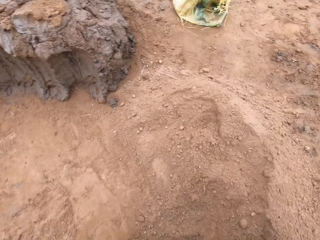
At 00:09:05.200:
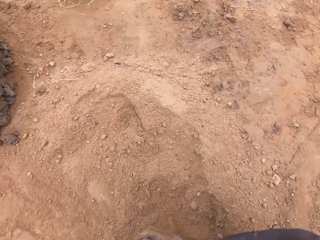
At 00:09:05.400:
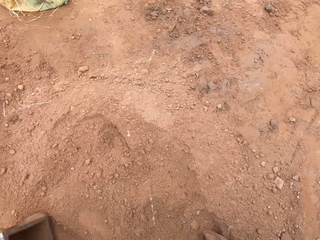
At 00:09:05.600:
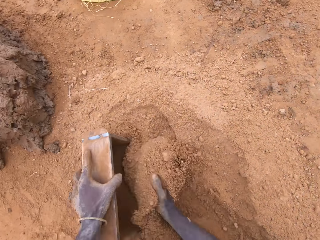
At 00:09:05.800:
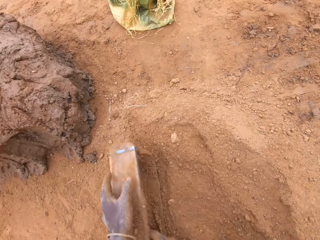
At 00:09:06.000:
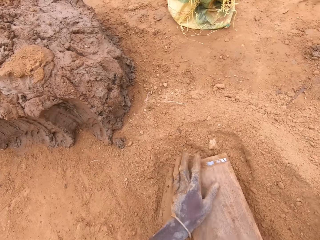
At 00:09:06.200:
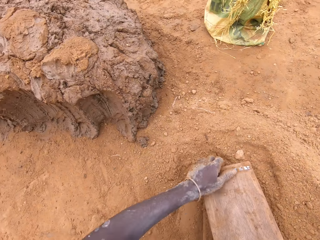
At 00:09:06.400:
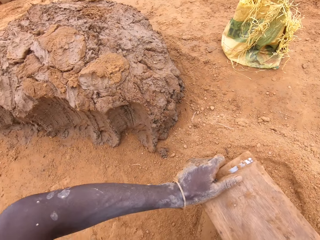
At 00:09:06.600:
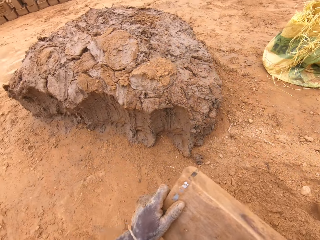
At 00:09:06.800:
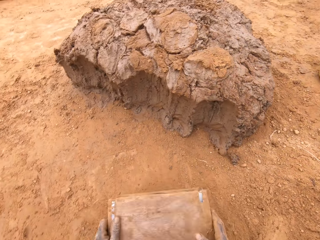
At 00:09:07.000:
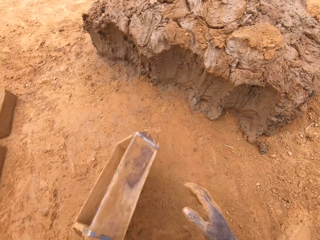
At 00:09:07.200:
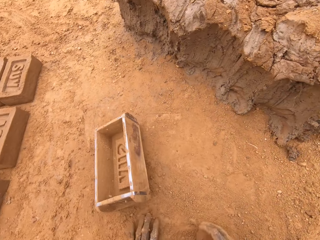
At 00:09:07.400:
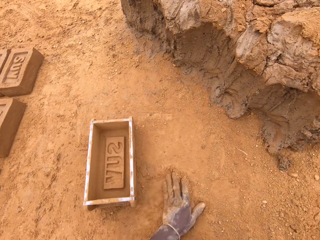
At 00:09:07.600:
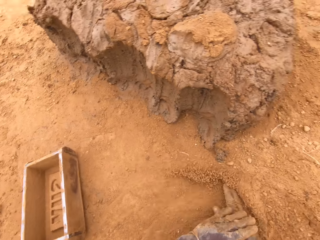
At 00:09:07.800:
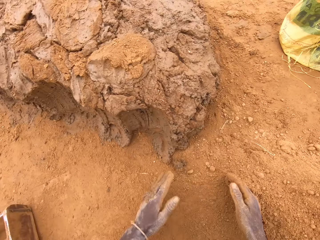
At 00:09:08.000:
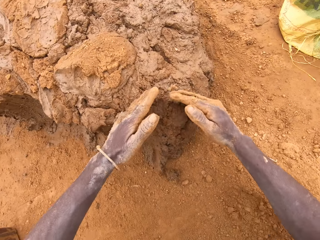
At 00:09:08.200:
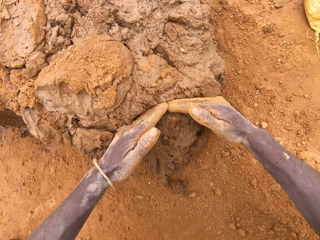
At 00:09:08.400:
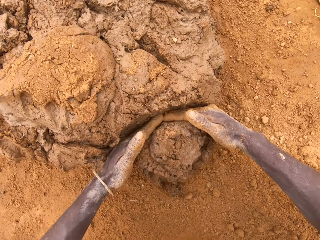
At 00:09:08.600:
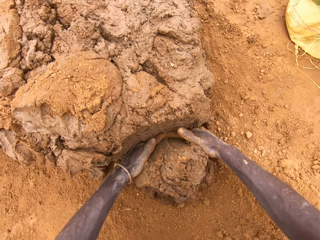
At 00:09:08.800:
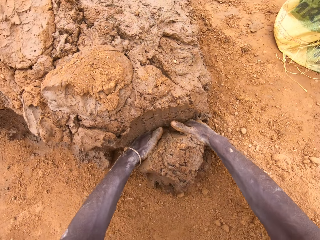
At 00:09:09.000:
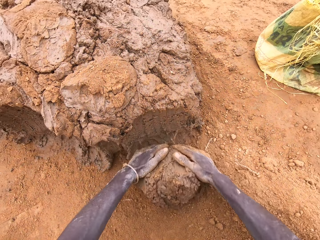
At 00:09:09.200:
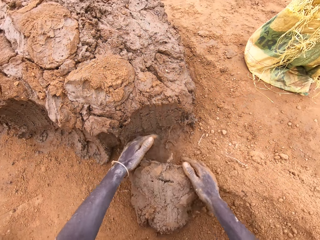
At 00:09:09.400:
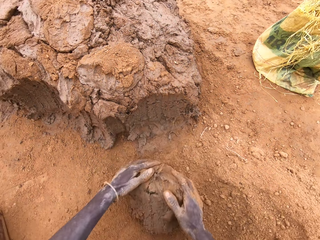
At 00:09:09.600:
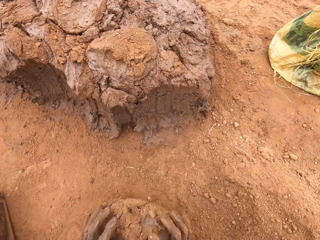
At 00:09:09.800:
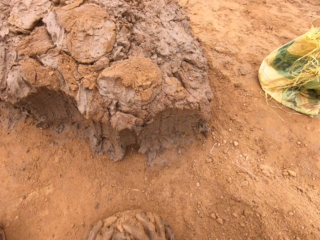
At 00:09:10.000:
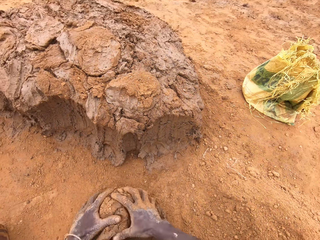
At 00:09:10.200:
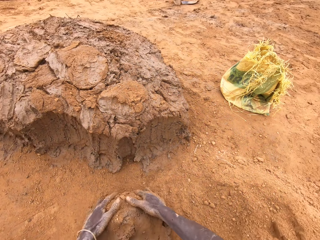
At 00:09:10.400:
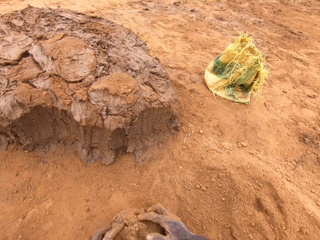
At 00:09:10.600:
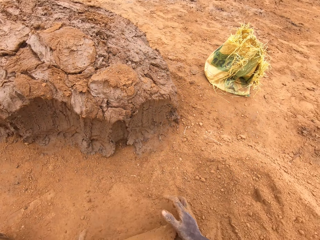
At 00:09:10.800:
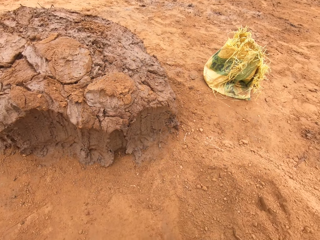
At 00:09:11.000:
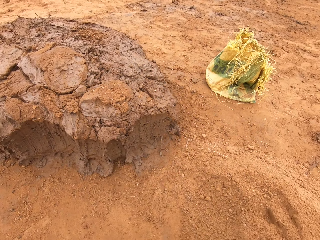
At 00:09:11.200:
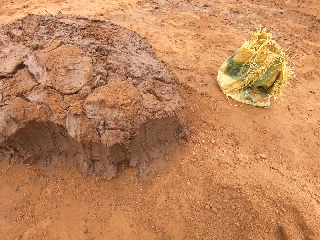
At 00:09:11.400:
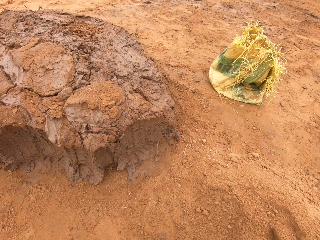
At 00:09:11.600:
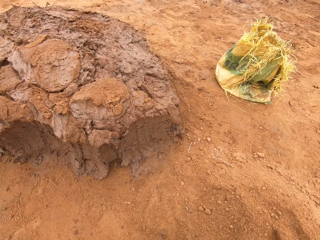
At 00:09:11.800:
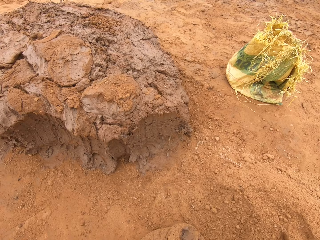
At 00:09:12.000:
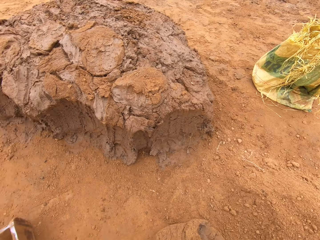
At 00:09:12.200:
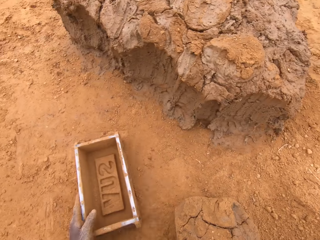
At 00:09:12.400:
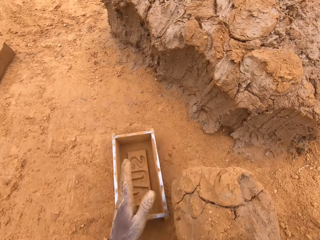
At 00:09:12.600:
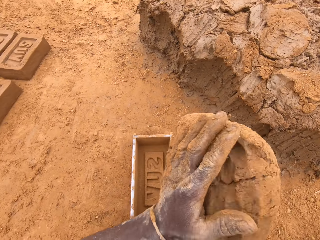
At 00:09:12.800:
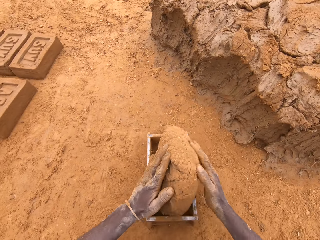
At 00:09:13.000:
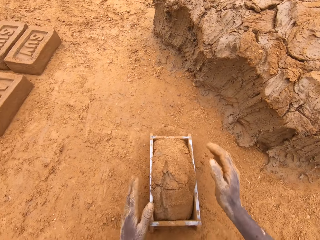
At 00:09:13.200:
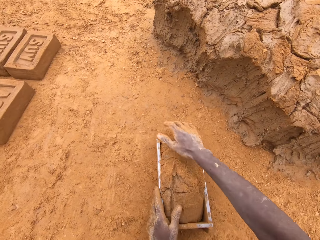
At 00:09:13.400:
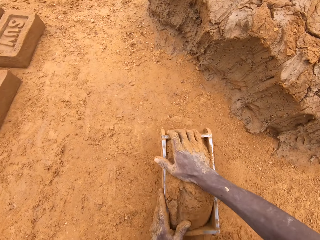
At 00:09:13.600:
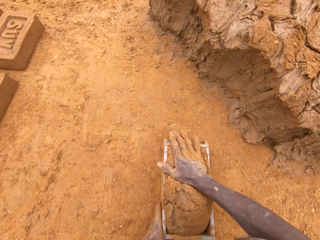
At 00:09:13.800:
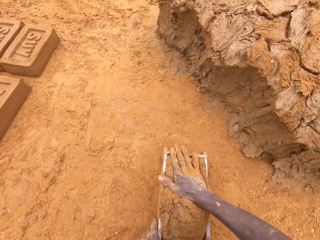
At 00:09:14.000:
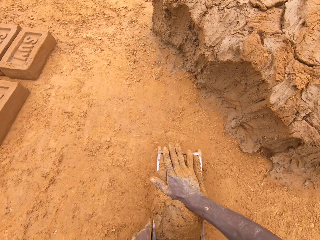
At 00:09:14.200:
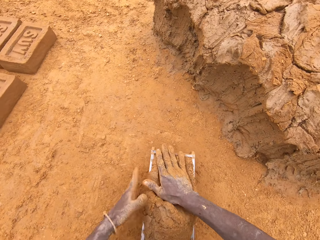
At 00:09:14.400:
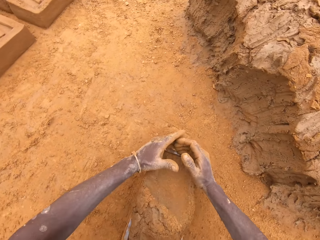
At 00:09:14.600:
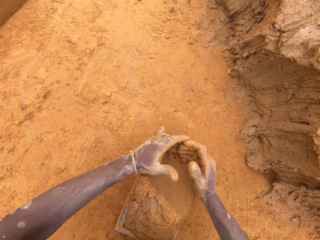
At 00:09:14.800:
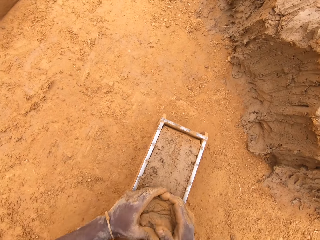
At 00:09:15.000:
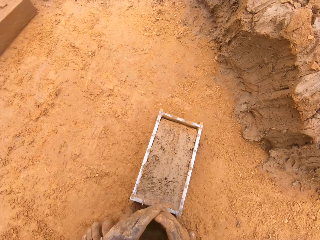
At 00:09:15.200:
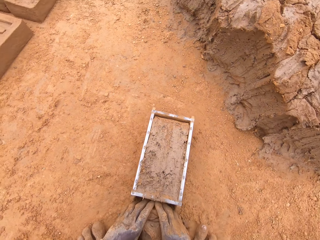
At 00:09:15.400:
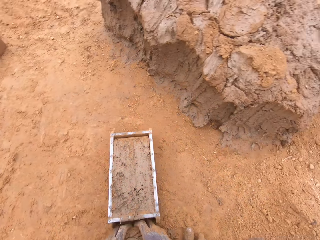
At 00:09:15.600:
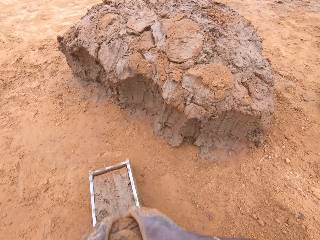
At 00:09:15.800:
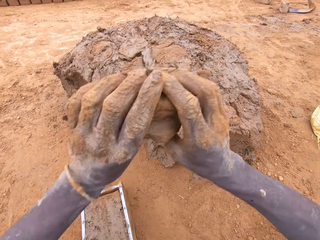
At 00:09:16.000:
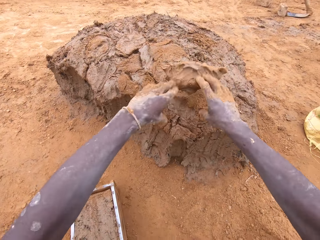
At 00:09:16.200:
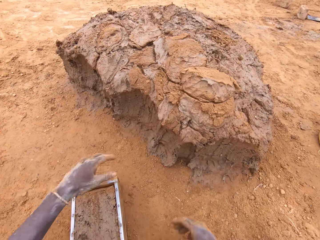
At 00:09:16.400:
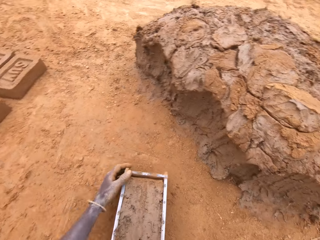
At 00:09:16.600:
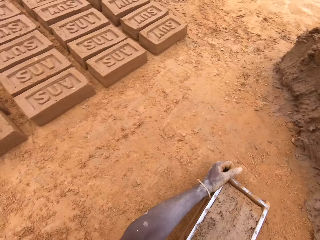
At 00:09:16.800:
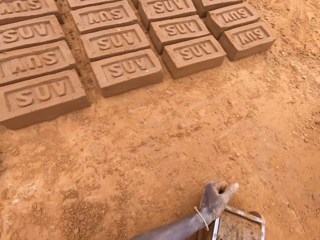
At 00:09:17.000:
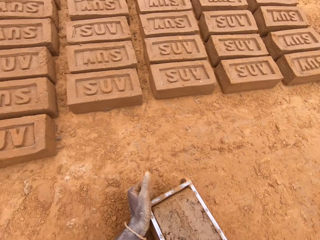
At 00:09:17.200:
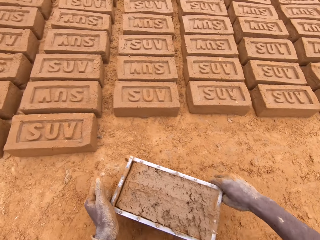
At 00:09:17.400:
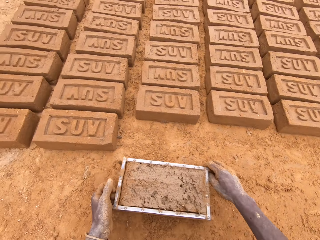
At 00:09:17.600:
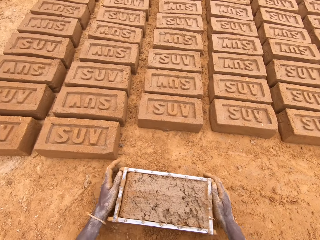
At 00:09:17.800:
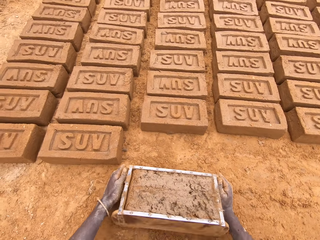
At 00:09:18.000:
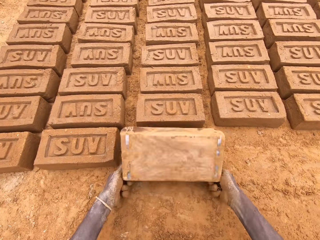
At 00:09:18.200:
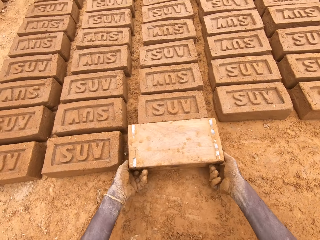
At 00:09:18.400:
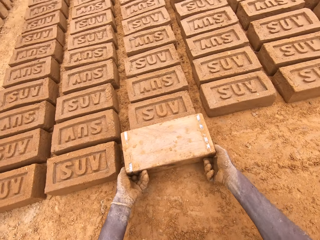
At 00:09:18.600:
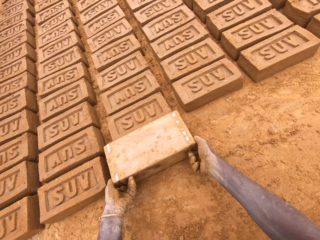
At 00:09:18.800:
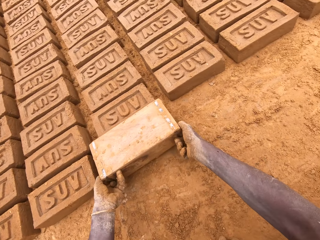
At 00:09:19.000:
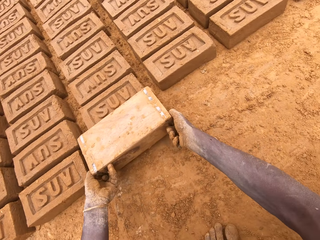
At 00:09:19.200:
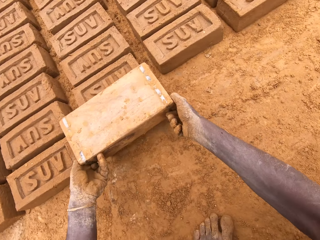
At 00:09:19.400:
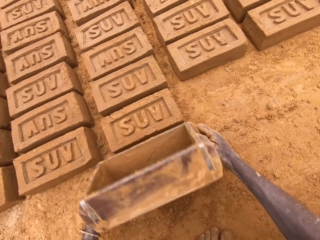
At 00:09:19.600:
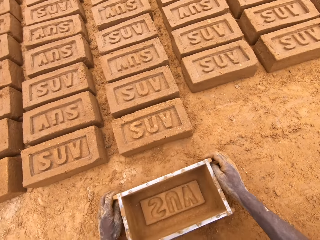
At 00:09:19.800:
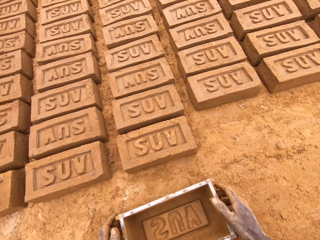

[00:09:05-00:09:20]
The camera wearer puts sand in a brick mould. They pour the sand from the brick mould. They cut mud on a heap of mud. They mould the mud on the ground. They put the mud in the brick mould. They cut the mud in the brick mould. They throw the excess mud on the other mud. They heap the clay. They pick up the brick mould. They move the box. They pour the mud on the ground.

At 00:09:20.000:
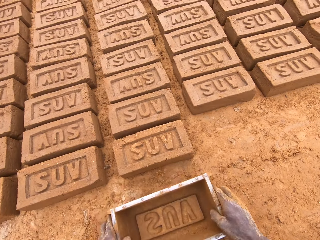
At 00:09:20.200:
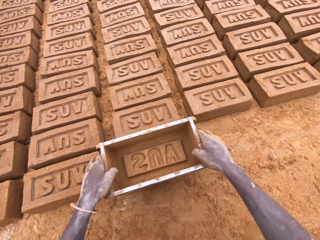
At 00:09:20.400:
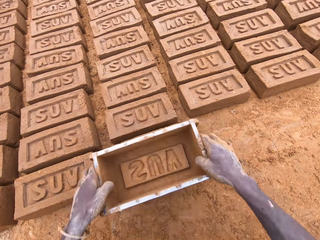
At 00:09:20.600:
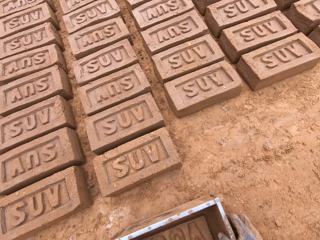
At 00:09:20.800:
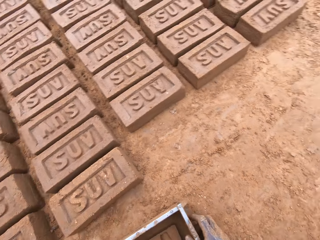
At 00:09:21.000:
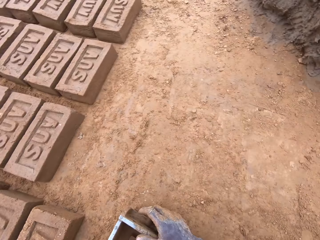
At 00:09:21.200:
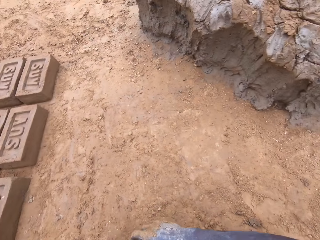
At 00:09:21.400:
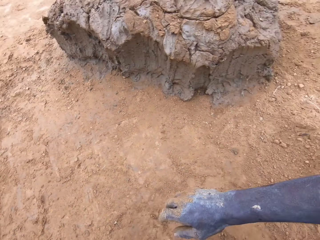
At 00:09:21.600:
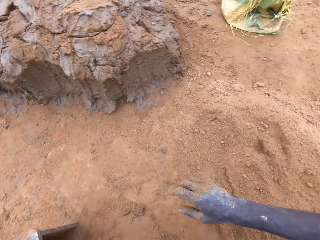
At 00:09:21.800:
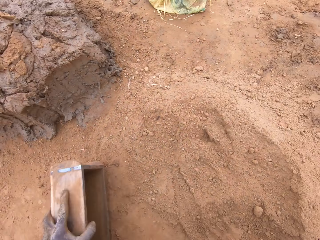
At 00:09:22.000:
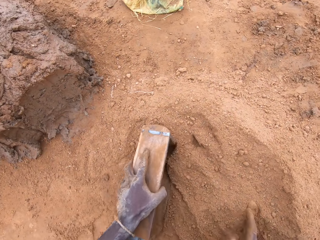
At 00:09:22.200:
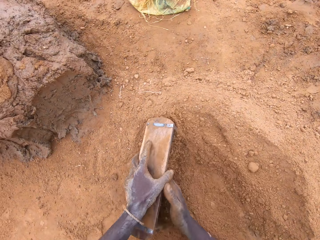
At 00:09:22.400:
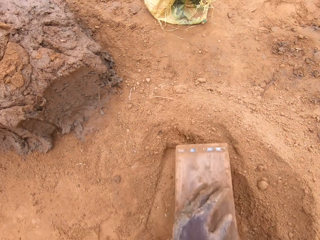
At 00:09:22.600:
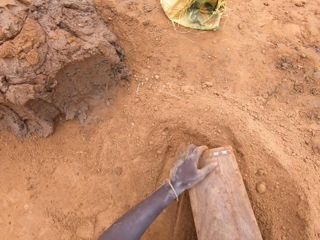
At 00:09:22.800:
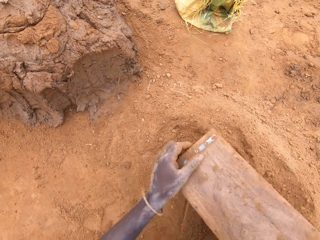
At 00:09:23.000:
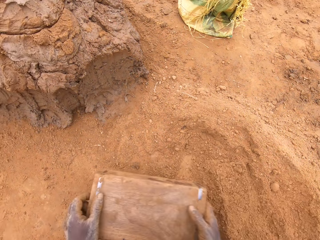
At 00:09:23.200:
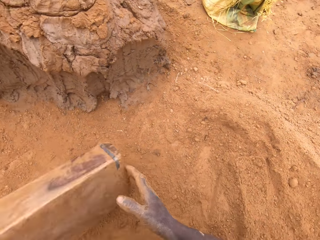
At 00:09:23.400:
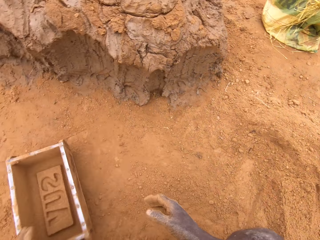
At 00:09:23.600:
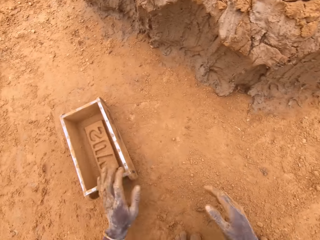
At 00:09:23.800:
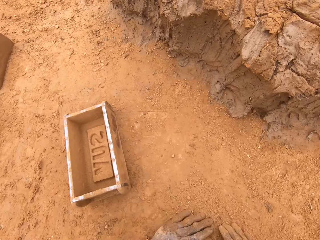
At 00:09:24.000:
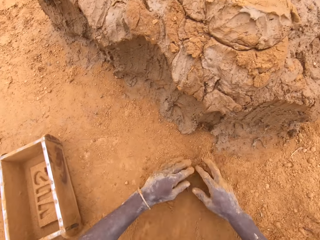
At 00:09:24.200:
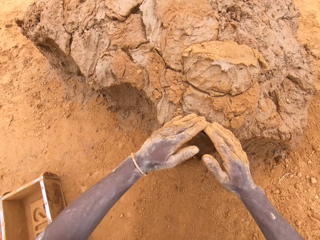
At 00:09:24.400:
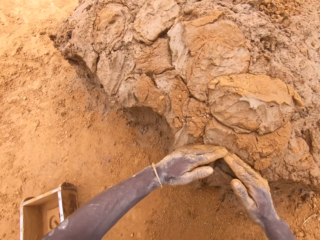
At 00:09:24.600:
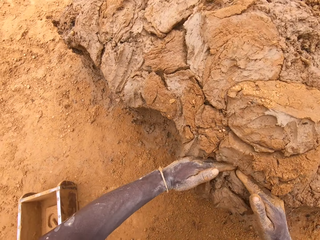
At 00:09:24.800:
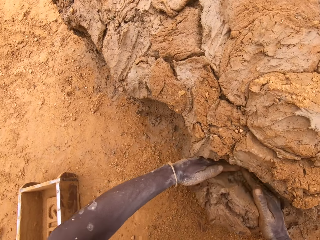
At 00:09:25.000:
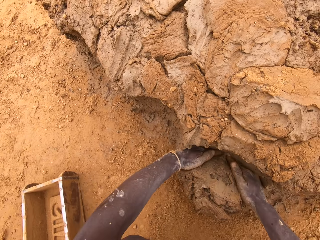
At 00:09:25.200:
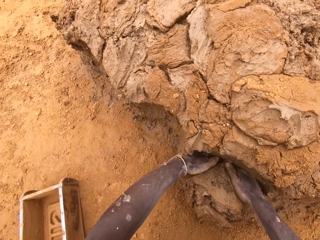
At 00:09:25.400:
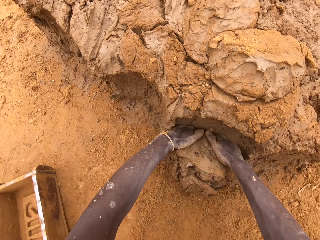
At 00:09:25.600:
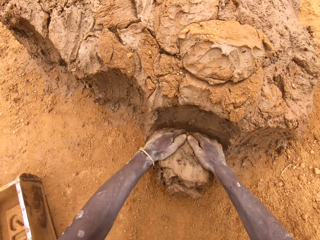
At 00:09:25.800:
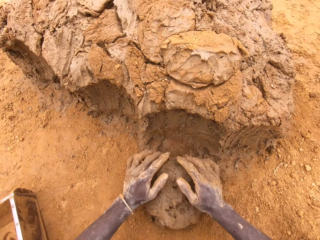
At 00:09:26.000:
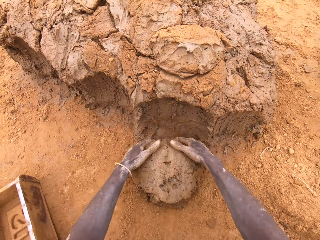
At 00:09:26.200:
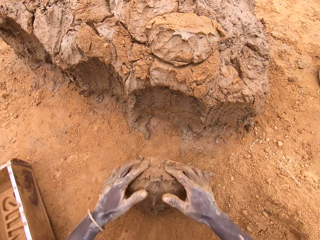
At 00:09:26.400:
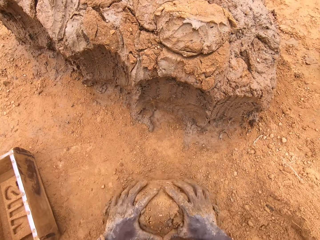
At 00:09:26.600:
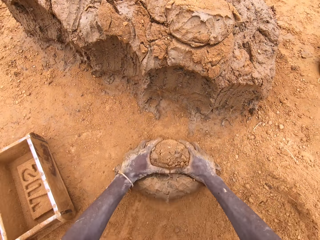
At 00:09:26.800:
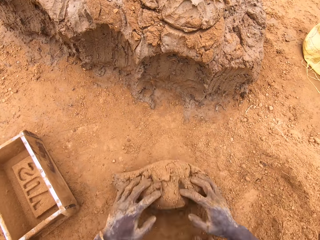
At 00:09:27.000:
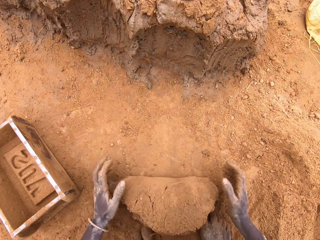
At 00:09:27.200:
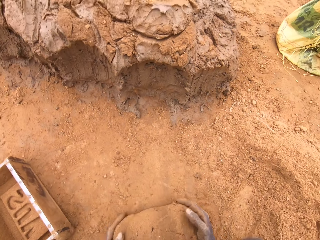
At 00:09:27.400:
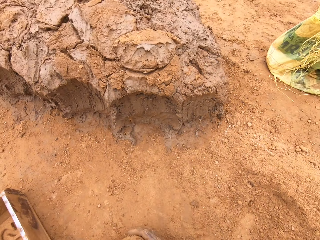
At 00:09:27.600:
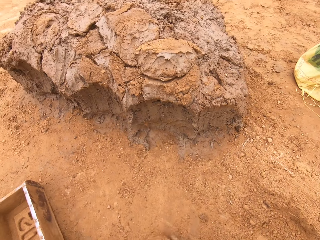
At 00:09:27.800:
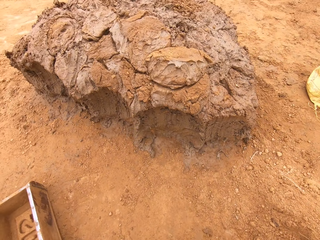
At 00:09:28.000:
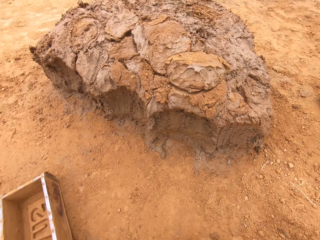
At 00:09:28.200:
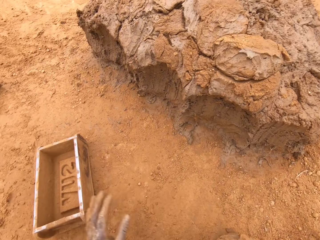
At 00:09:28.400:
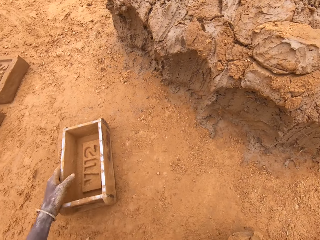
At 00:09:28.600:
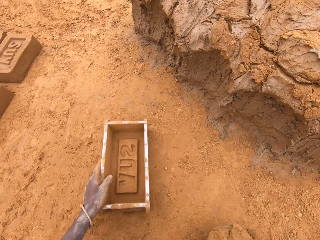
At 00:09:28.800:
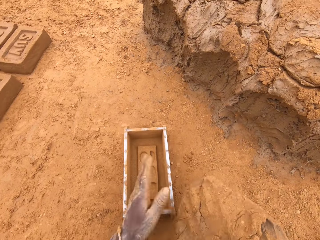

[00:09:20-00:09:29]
The camera wearer places the brick mould on the ground. He puts soil in the brick mould. He pours the soil from the brick mould. He moves the box. He rubs his hands on the soil. He scoops clay or mud with his hands. He rolls the mud on the soil. He moulds the clay. He drags the brick mould on the ground.
